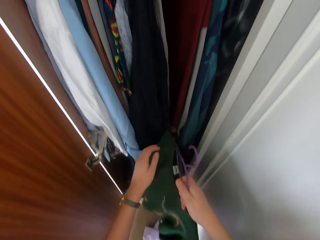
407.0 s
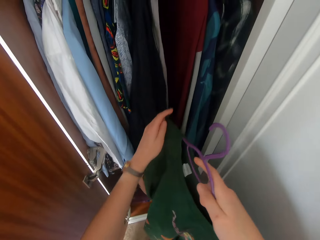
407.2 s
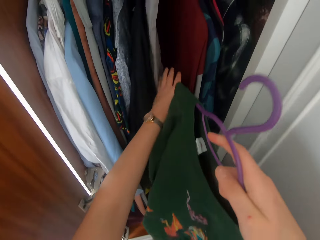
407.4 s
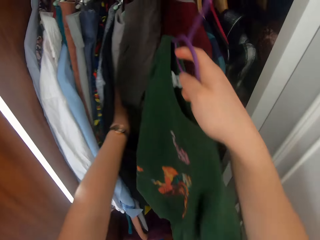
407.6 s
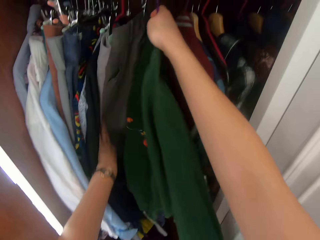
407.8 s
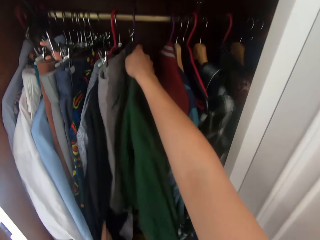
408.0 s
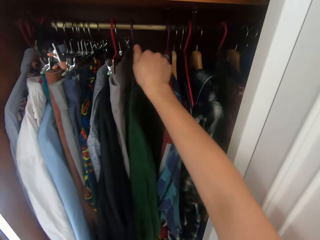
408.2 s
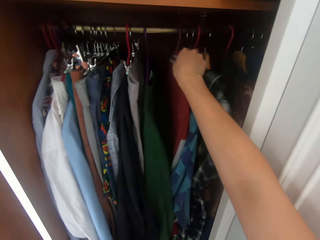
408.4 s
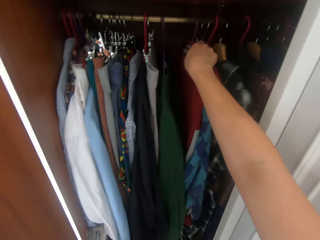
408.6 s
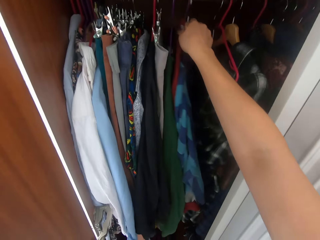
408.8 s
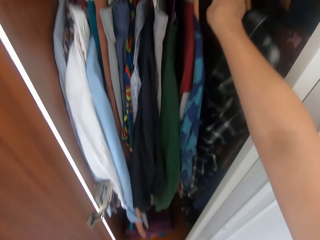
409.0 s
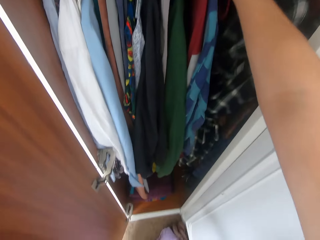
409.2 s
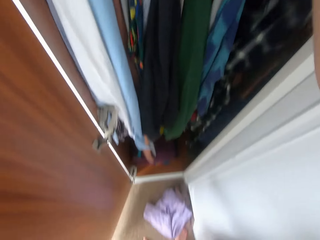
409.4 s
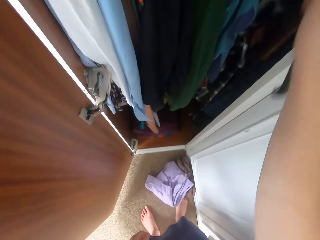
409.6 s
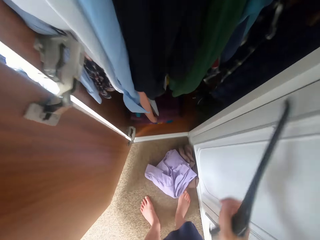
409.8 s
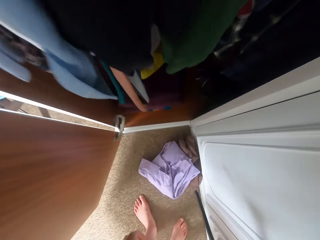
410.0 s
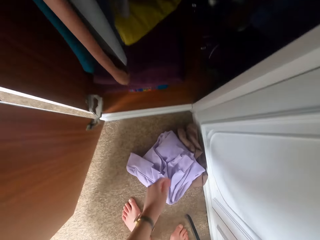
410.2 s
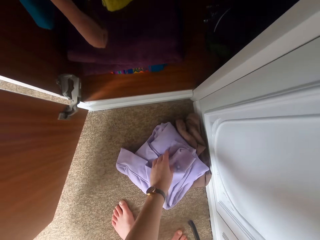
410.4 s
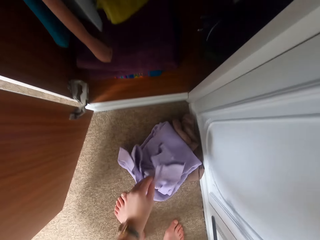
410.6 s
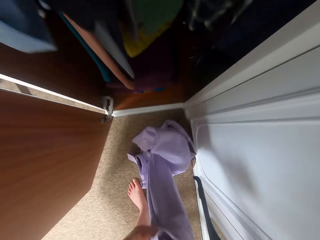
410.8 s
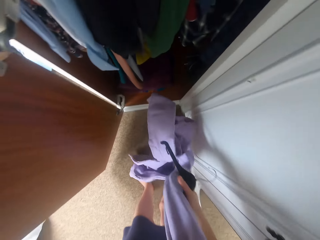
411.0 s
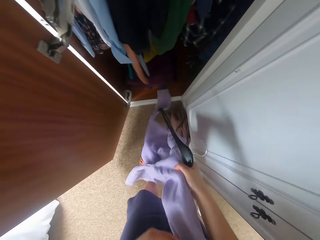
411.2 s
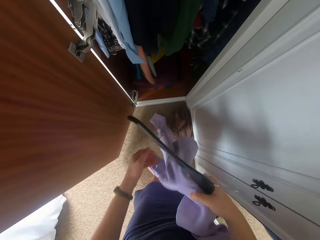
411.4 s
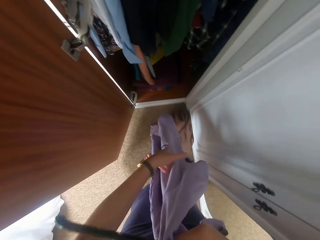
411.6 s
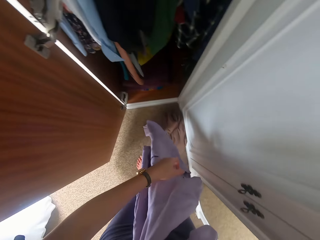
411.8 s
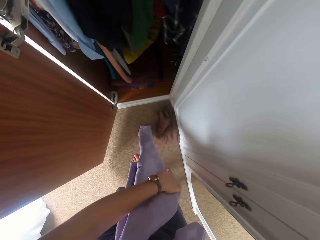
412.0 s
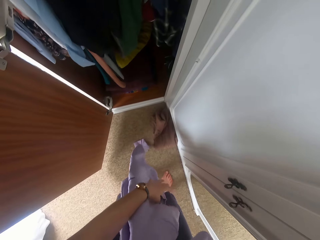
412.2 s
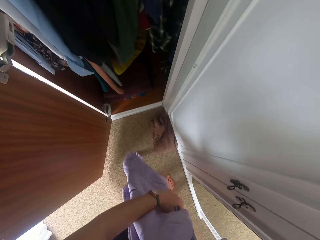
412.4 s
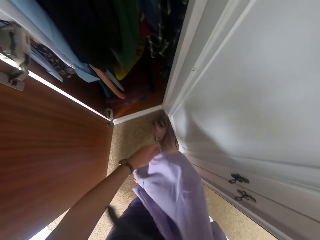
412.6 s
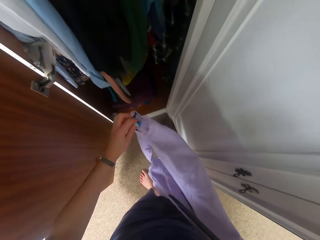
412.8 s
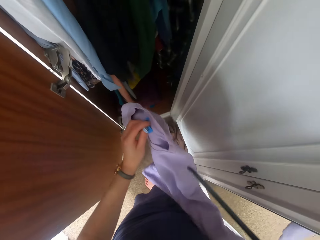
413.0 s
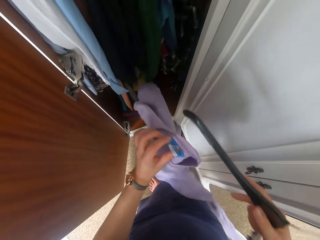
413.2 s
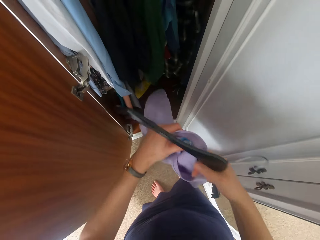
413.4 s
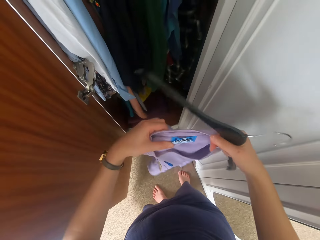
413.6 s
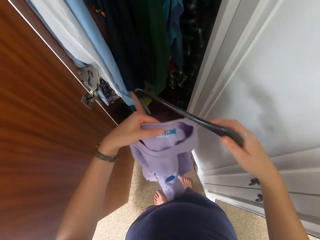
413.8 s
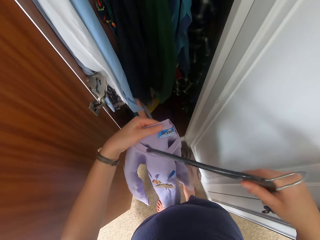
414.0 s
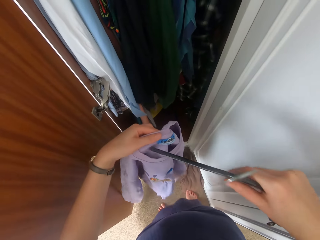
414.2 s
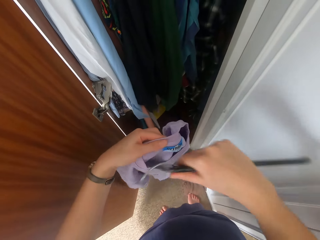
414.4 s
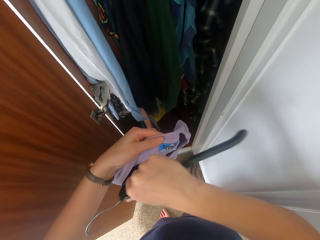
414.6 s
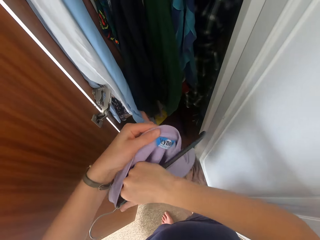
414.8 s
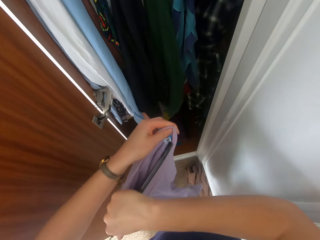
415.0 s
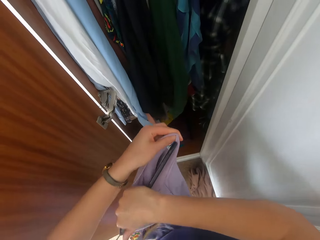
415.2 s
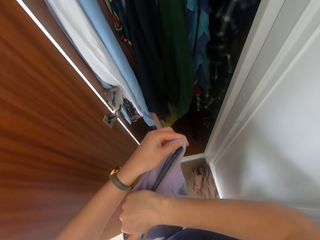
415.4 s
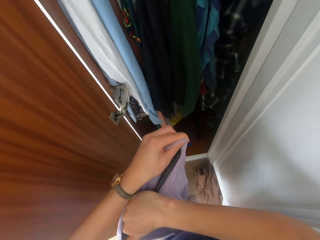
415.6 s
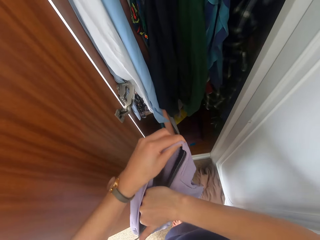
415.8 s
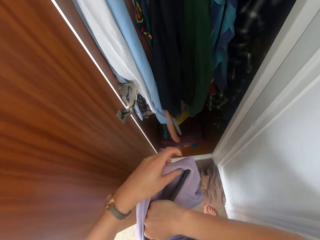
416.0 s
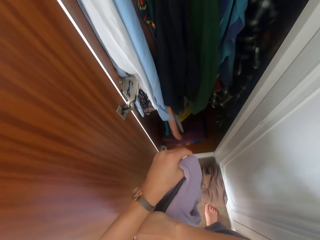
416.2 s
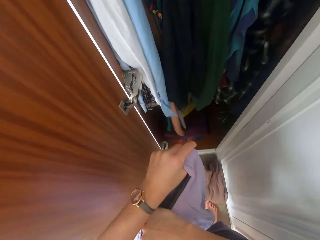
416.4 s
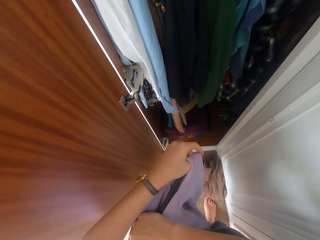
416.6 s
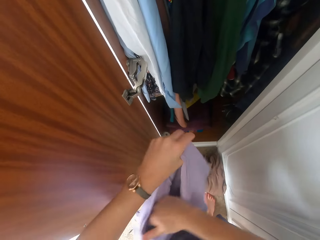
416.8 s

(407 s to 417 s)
The camera wearer puts the cloth in the wardrobe. They pick a hanger. They put the cloth in the hanger.

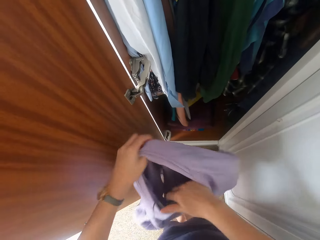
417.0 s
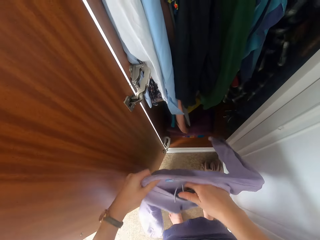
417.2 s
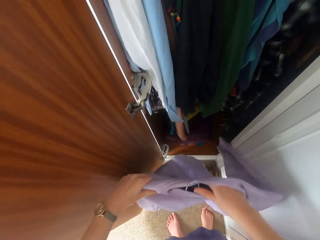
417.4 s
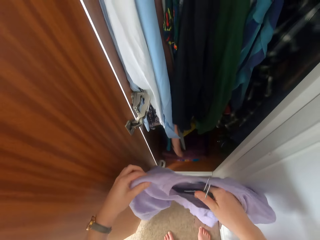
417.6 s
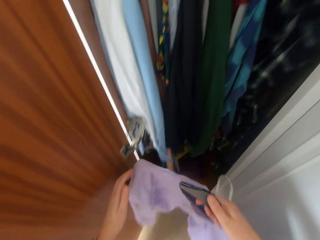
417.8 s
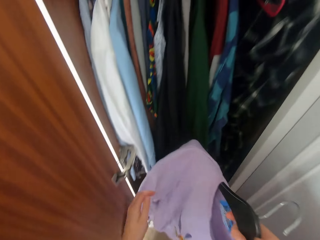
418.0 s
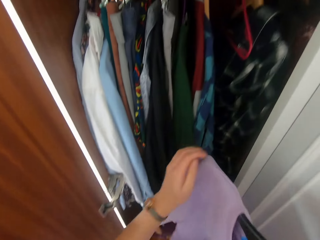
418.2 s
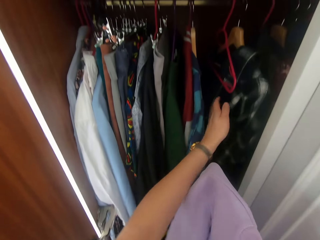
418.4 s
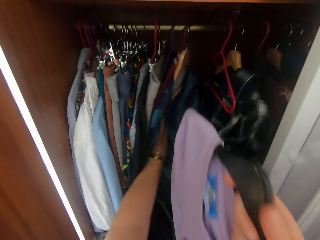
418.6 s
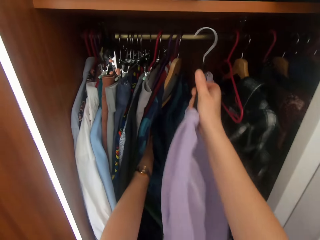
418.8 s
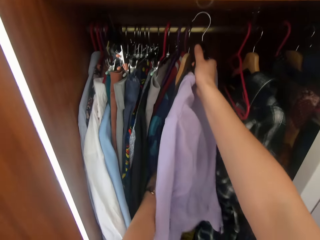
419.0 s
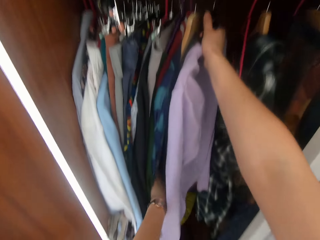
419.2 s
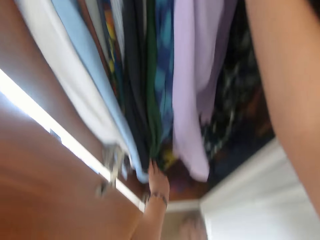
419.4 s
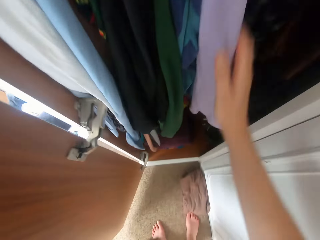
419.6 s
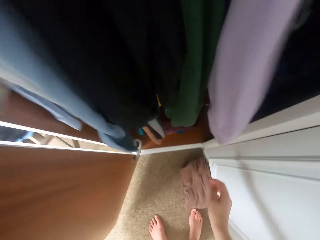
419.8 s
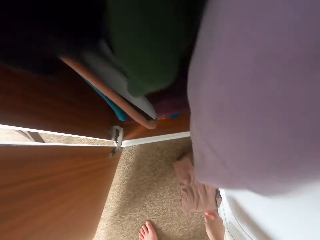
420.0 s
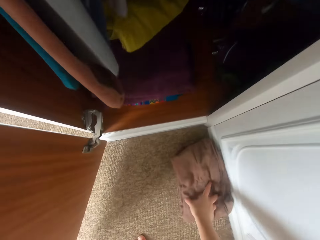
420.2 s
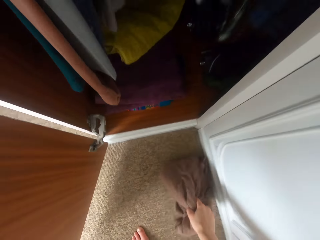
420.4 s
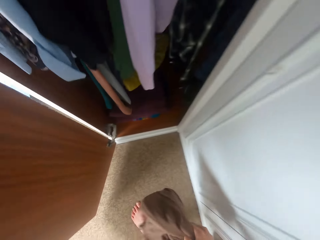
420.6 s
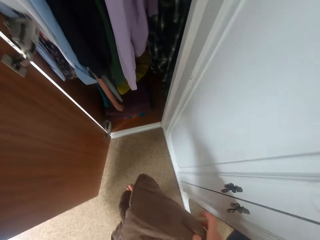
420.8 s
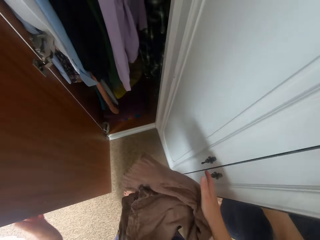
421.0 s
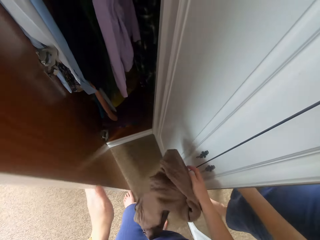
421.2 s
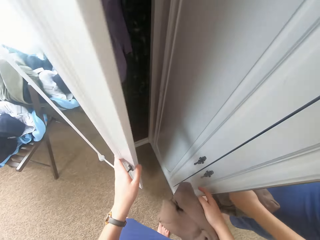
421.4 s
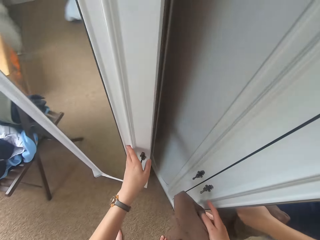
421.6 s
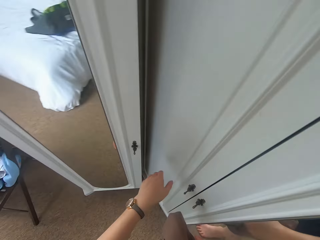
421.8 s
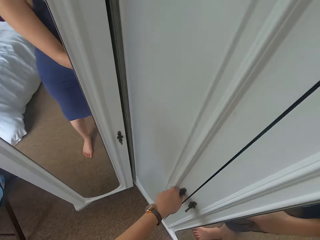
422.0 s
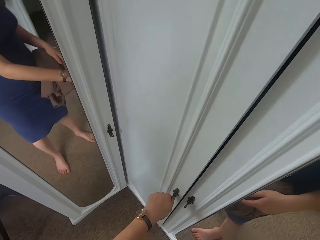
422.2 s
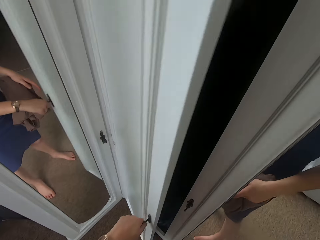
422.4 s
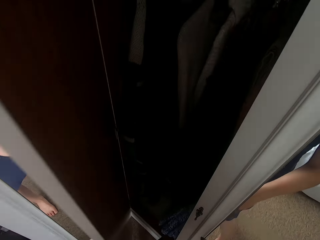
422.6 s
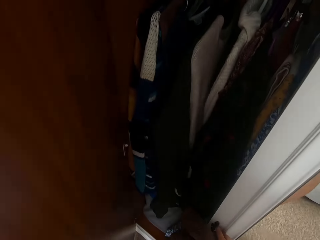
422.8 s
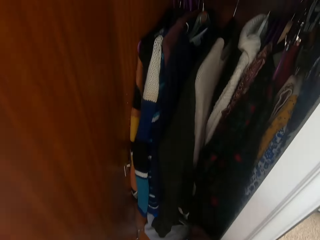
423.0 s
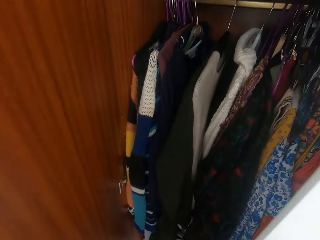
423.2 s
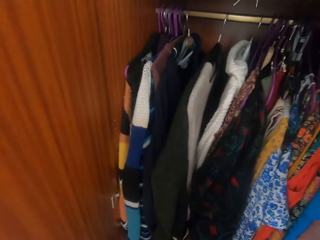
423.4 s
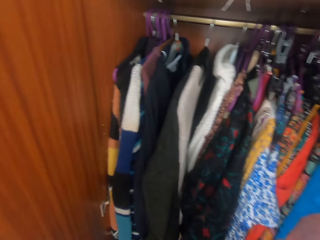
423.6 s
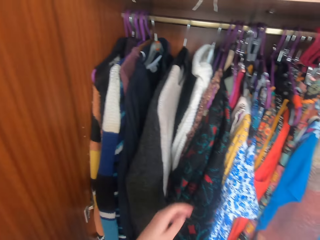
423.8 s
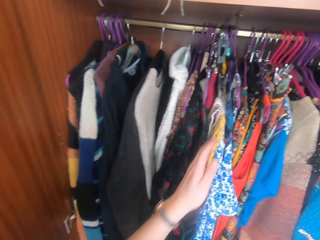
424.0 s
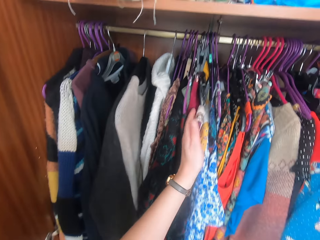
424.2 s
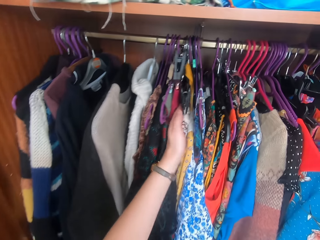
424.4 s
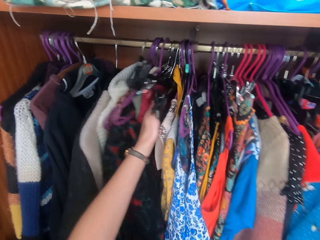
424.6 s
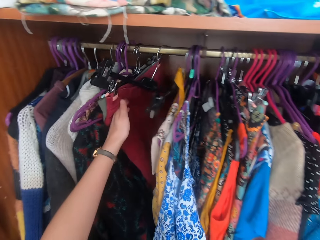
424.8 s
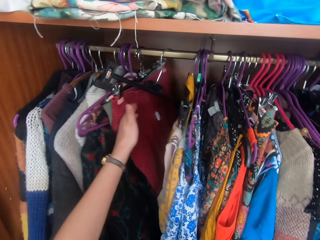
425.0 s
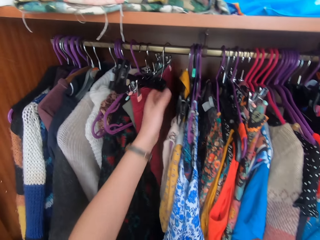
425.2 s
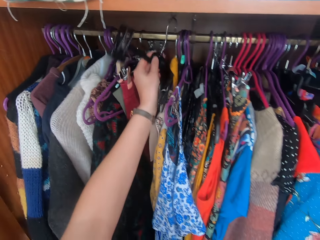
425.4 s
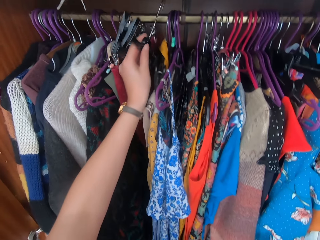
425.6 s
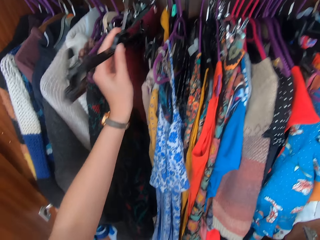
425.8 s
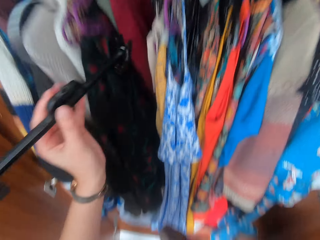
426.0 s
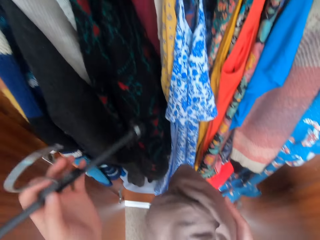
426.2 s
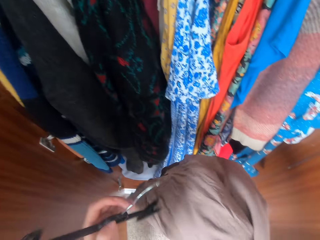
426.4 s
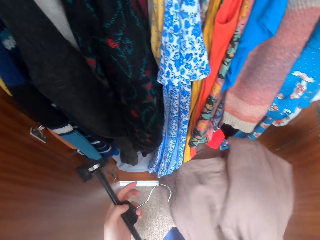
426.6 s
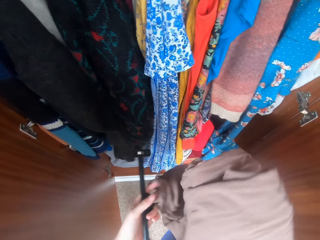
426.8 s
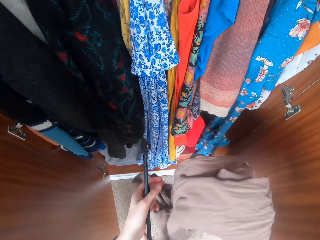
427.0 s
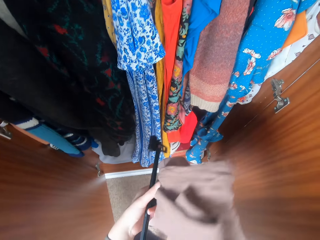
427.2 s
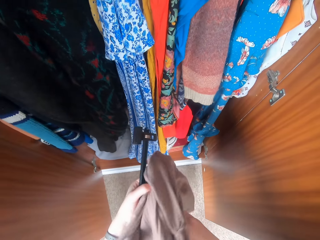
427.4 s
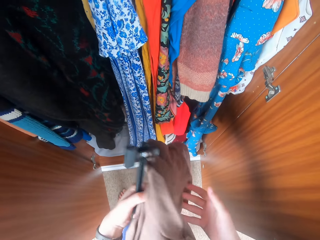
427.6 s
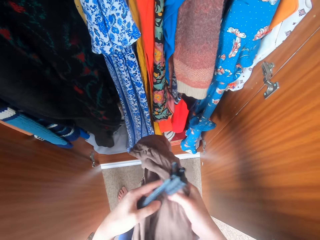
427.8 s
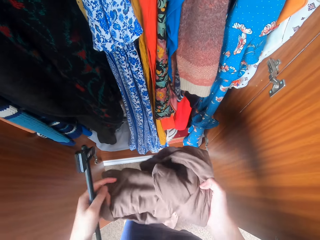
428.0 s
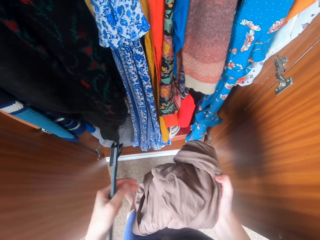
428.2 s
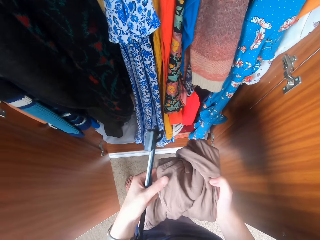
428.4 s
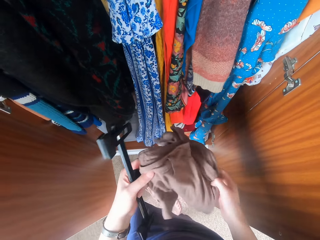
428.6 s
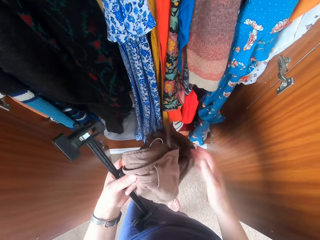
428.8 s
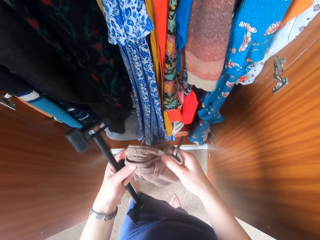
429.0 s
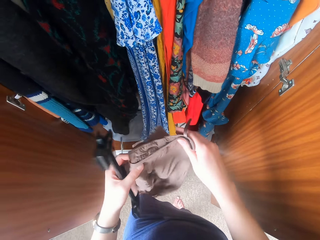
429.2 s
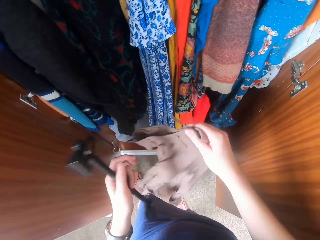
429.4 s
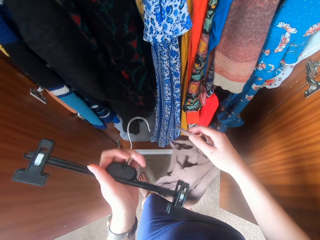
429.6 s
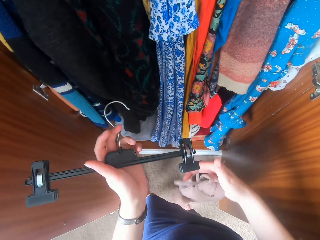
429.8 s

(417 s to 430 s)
The camera wearer puts the cloth in the wardrobe. They pick the cloth. They close the wardrobe and open the wardrobe. They pick the cloth. They touch the clothes. They pick a hanger.
